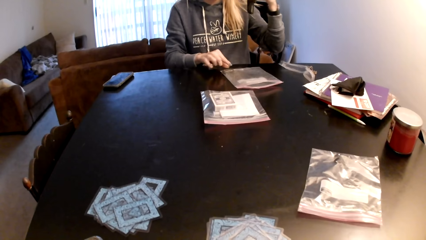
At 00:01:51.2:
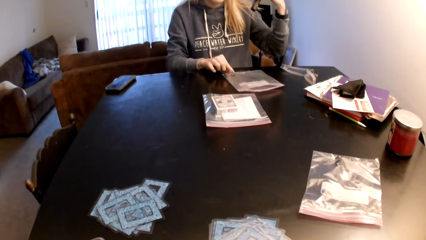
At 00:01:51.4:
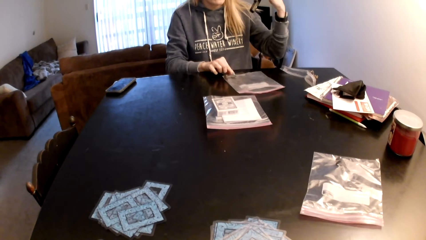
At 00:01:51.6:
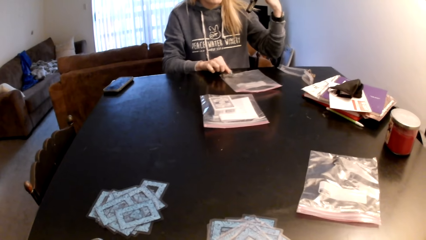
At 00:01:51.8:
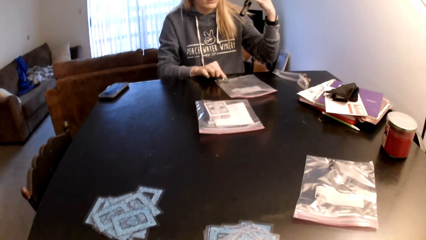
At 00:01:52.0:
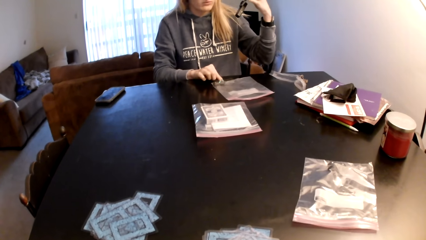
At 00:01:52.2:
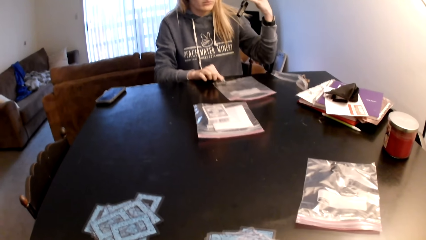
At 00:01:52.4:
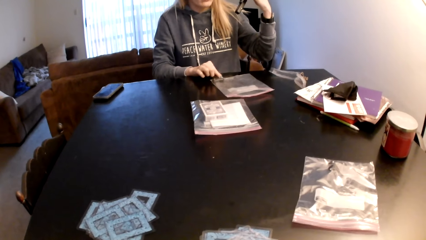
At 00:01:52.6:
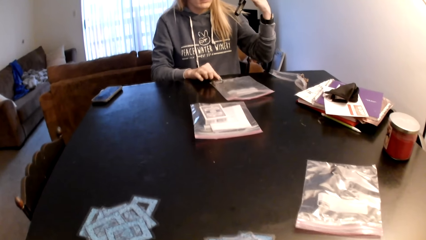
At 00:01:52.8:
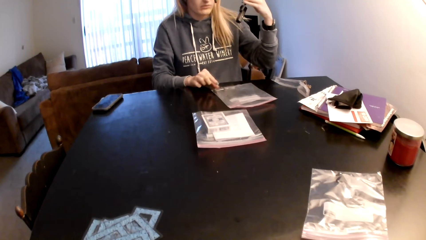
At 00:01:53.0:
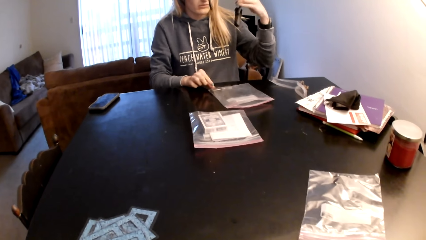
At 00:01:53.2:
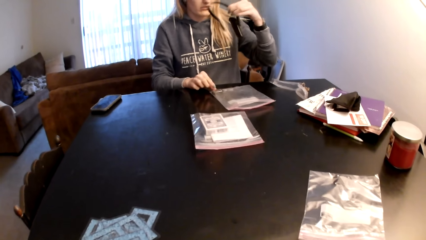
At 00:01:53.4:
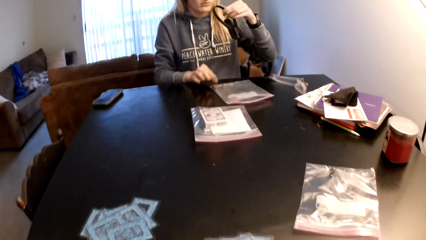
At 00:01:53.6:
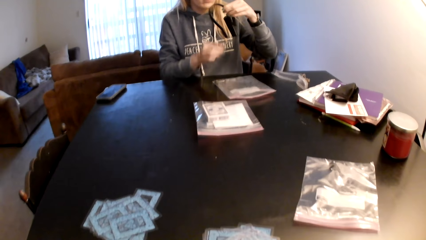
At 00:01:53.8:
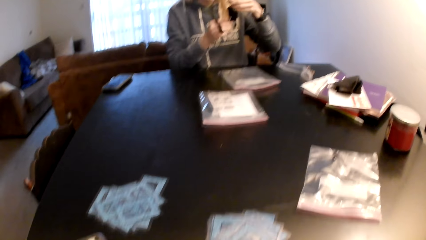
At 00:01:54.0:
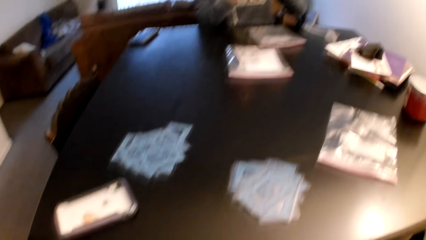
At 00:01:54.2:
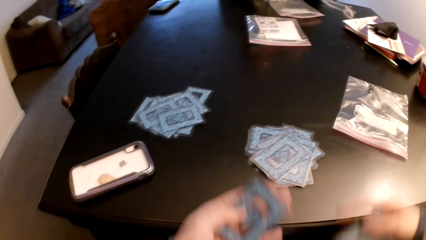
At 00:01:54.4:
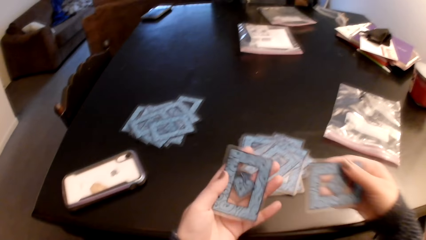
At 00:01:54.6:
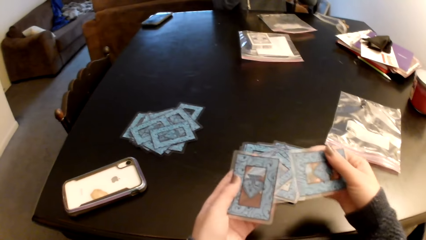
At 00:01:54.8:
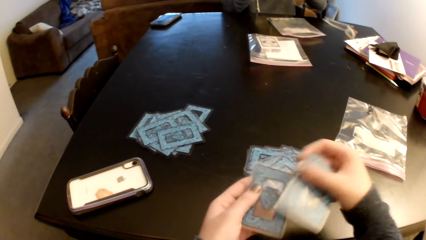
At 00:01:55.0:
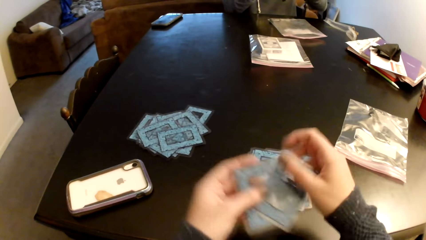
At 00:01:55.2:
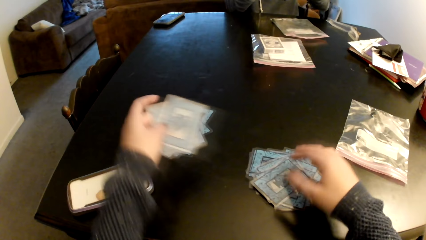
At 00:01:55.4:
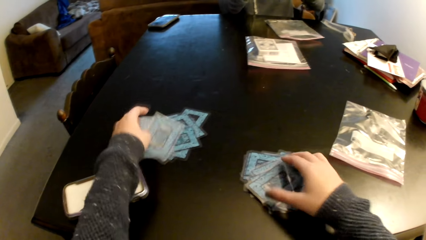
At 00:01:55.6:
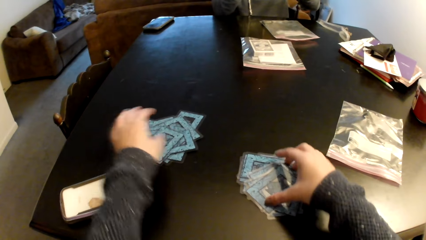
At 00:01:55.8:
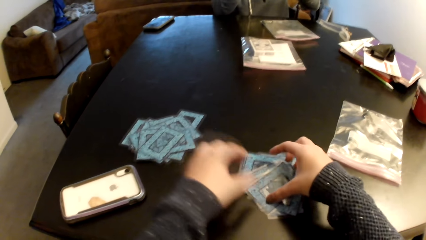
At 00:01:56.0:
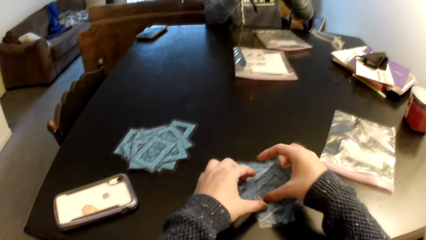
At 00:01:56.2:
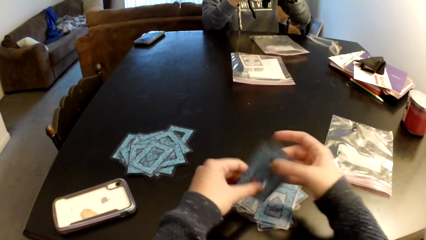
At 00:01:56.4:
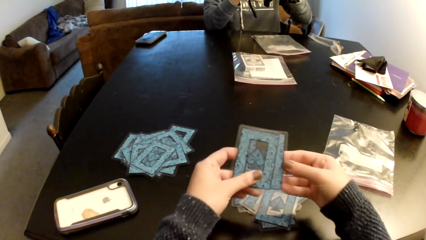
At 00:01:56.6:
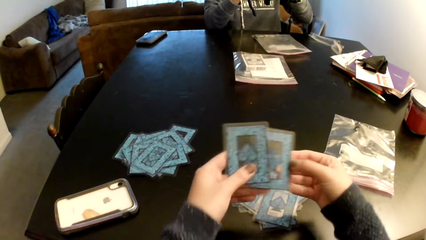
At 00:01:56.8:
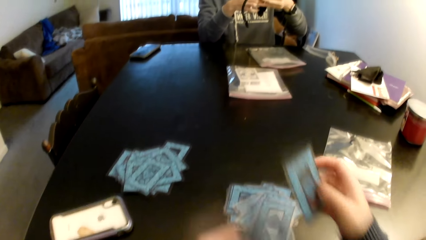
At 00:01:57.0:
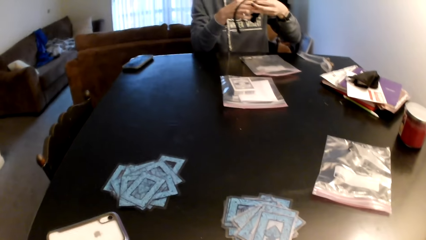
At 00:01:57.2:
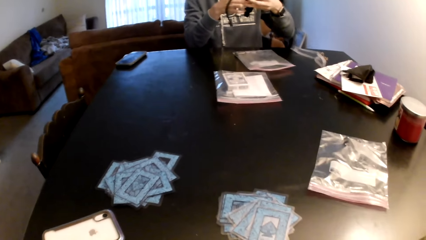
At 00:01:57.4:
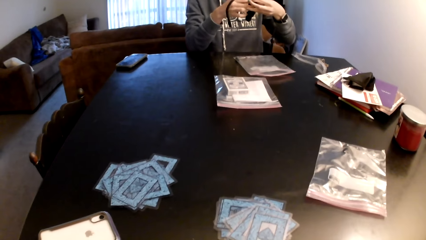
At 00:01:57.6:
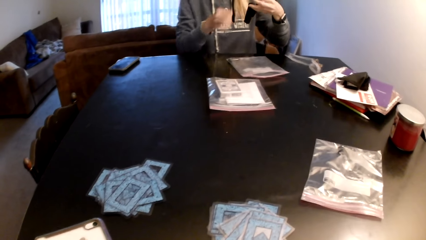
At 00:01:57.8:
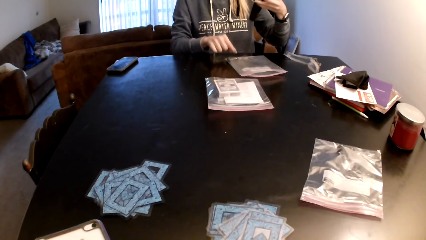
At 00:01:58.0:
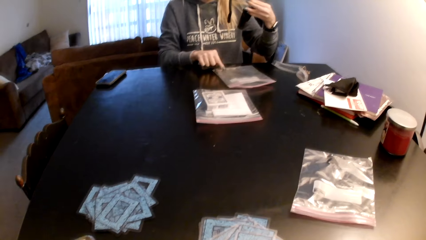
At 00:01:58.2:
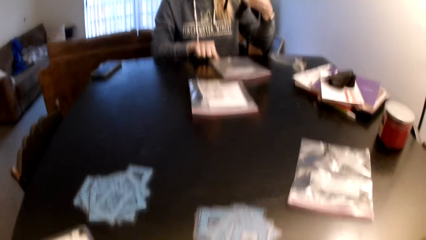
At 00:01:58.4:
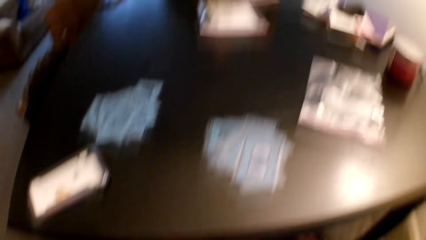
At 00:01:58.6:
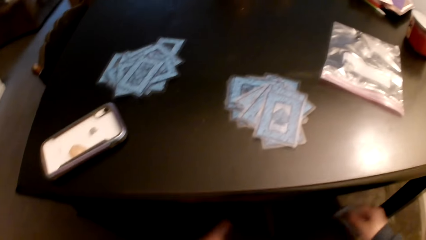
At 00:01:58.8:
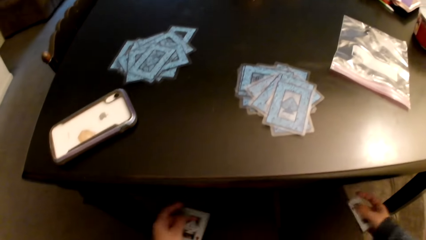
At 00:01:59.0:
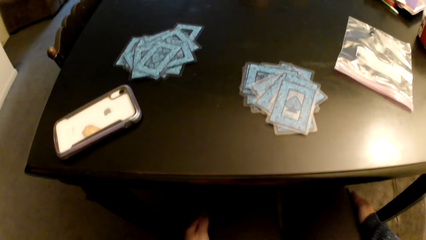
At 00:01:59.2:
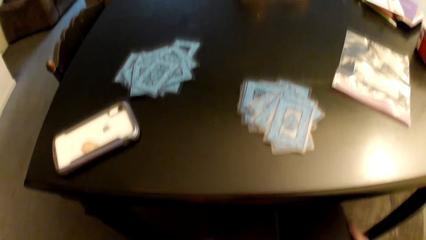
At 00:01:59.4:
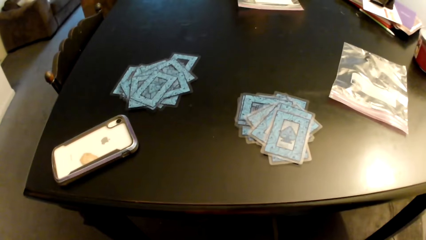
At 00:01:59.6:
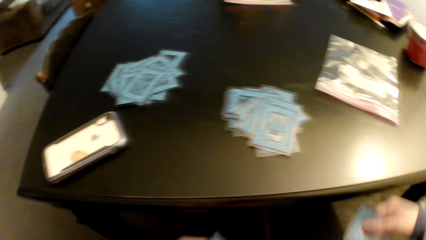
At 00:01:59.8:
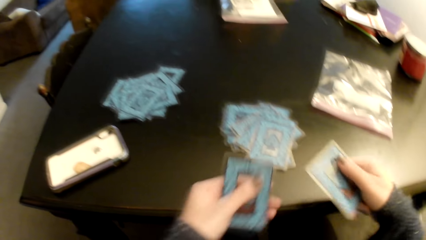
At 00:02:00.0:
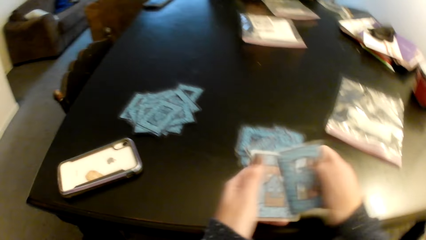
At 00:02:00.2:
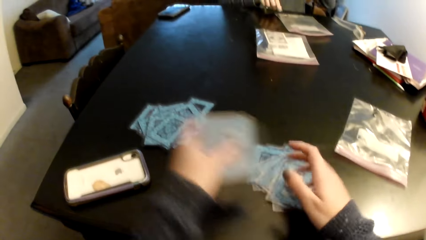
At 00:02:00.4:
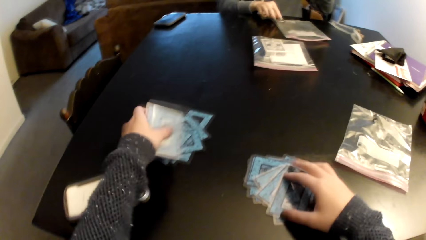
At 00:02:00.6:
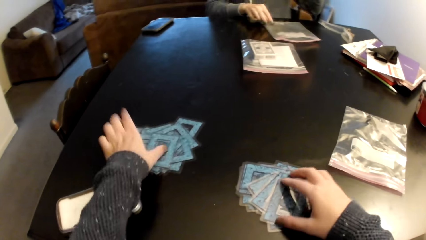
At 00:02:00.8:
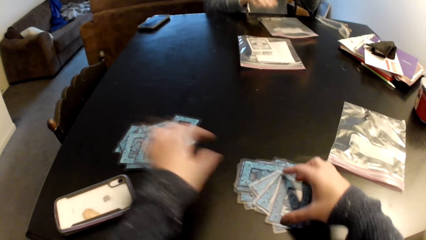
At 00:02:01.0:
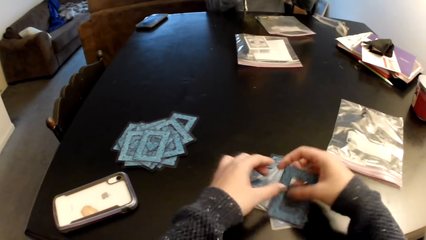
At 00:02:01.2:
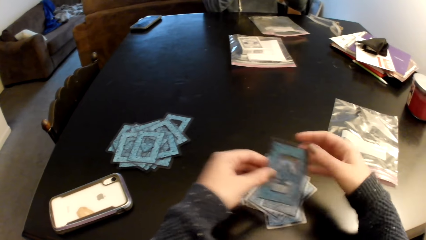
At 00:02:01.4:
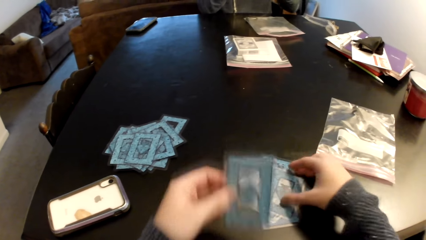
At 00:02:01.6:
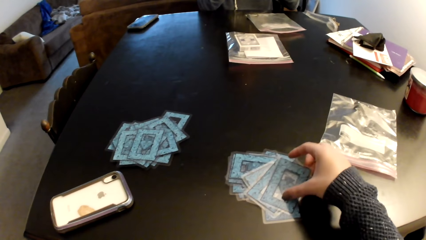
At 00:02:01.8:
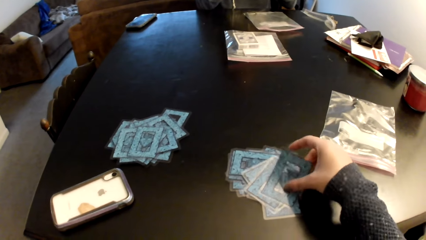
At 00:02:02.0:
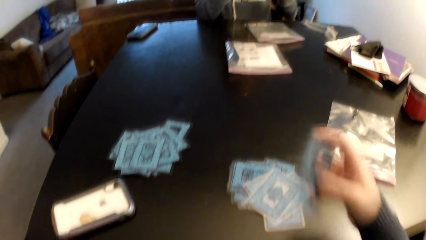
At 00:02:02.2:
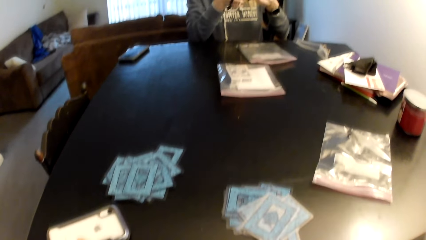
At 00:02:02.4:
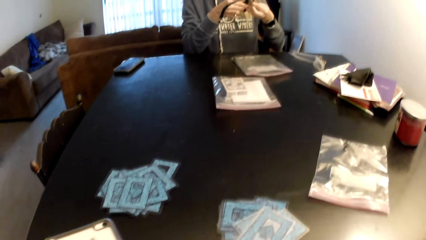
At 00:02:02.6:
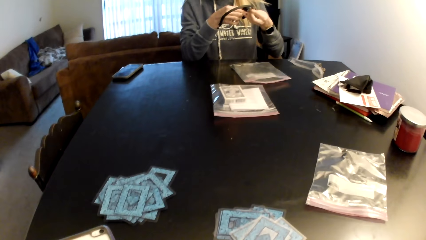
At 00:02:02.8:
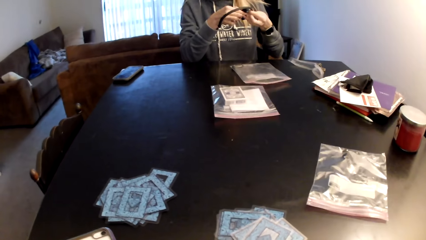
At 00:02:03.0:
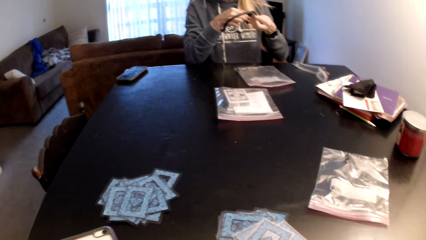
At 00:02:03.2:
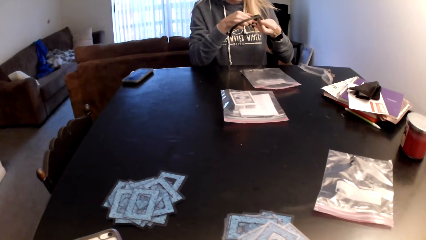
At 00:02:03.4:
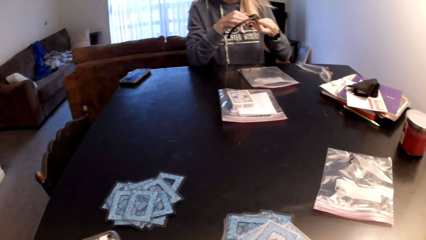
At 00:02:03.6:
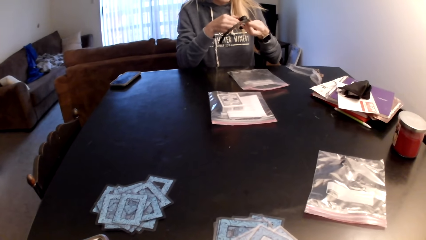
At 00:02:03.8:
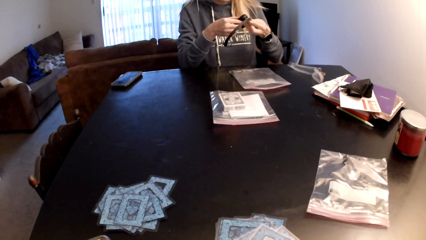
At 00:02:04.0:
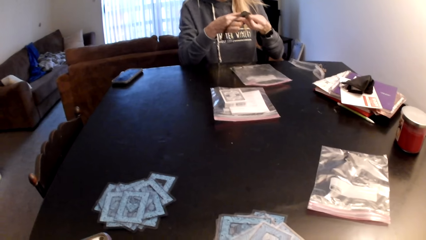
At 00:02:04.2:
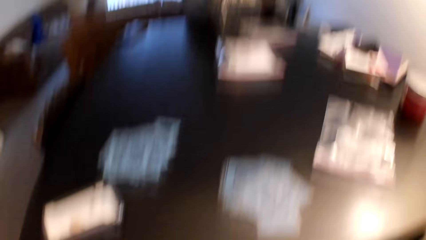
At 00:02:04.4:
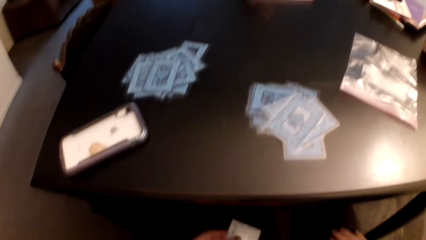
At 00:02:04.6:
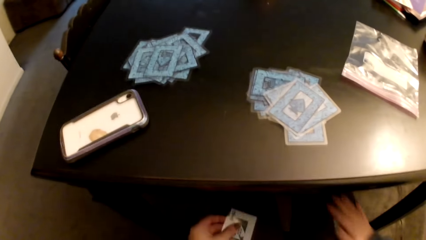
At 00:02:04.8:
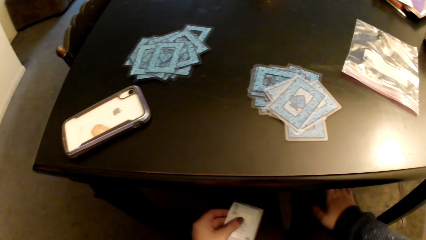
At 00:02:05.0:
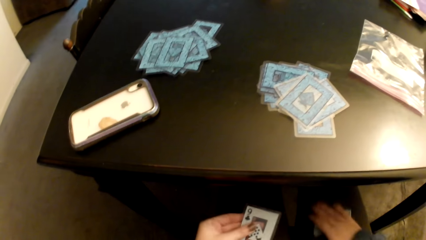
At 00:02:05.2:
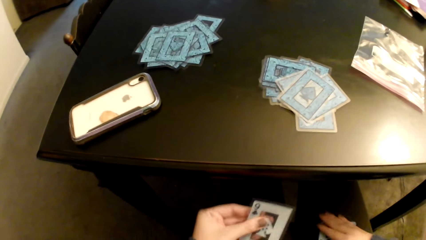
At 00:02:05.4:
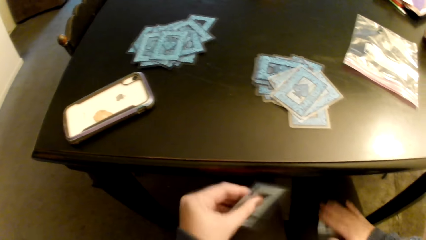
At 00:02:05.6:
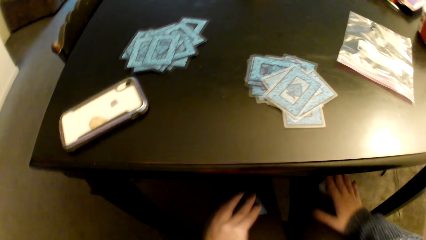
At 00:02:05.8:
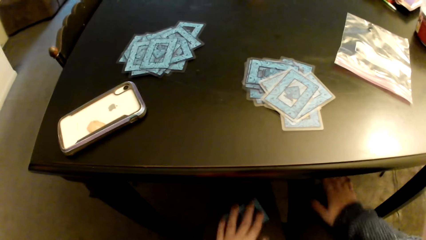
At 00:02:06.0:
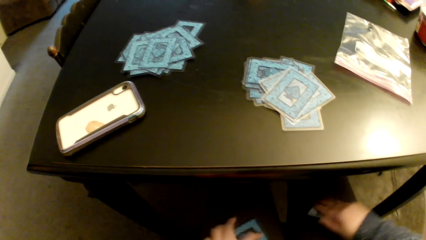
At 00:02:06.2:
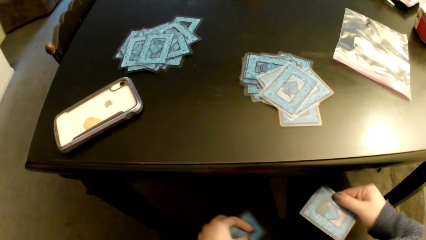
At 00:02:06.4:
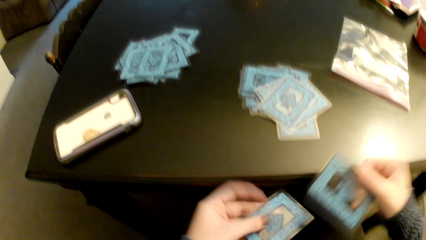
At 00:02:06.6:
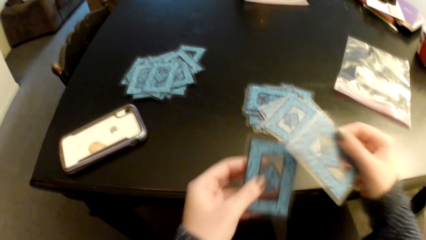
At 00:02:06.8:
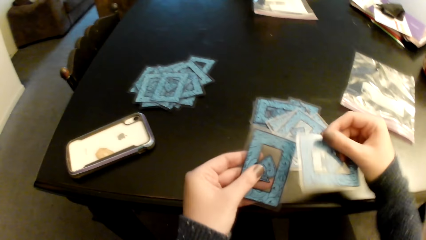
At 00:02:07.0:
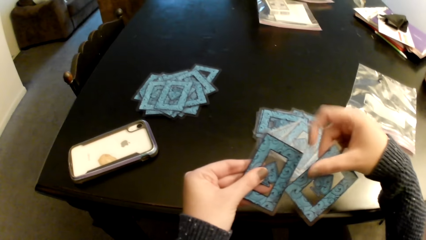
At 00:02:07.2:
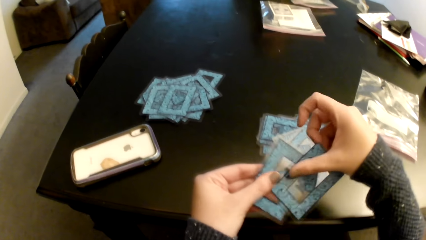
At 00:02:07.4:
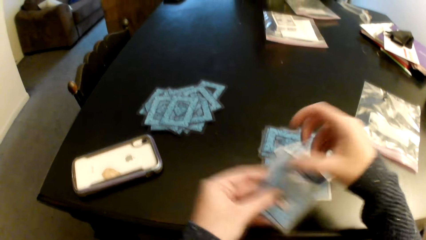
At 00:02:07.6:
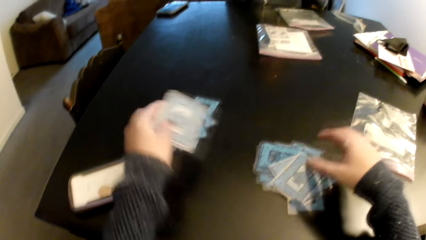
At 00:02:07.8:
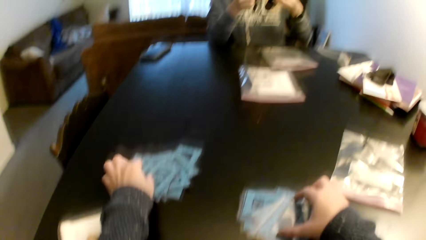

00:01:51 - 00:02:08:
A woman holds the plastic paper. The camera wearer looks around a room. They hold the cards with both hands and switch the card to the other hand. They put down the cards on a table. They pick up the cards from the table with both hands. They hold the cards with both hands and switch the card to the other hand. The woman pulls her hand off the headphones. The woman holds the plastic paper. The camera wearer rubs the cards on her laps. They switch the card to the other hand. They put down the cards on the table. They pick up the card. They switch the card to the other hand and pick up the cards from the table. The woman examines the headphones. The woman adjusts the headphones with her hands. The camera wearer picks up the card from his thigh. They put the cards on his thighs. They rub the cards on her laps. They pick up the card from his thighs. They check the cards and switch the card to the other hand.
